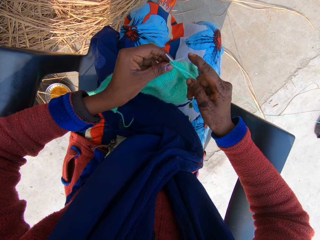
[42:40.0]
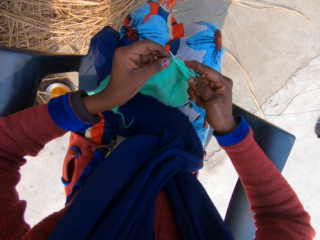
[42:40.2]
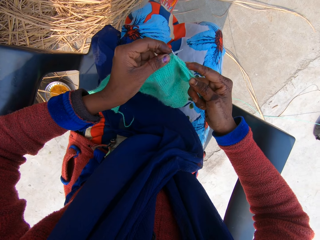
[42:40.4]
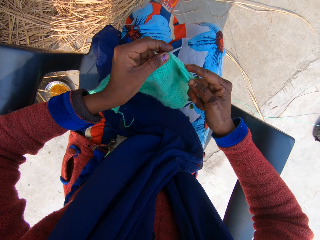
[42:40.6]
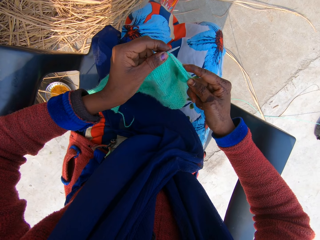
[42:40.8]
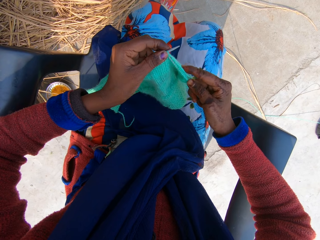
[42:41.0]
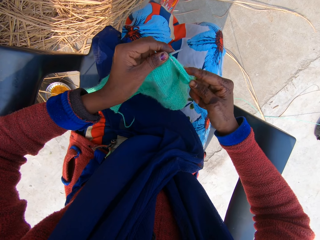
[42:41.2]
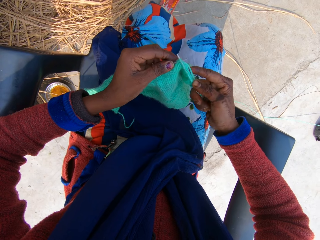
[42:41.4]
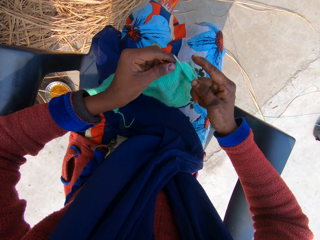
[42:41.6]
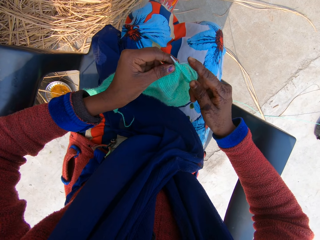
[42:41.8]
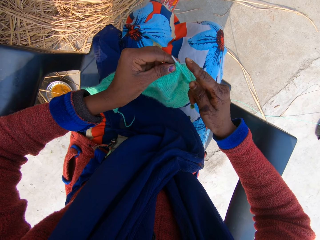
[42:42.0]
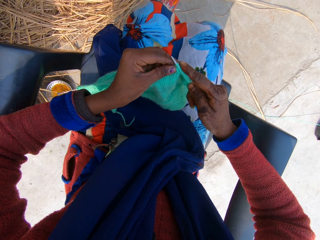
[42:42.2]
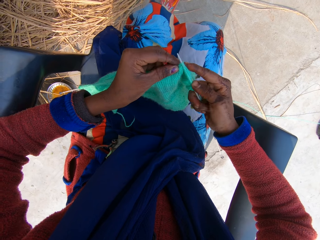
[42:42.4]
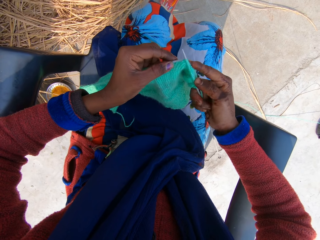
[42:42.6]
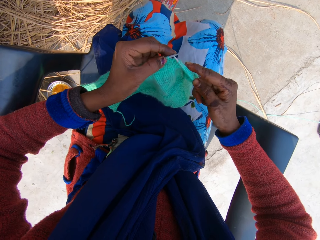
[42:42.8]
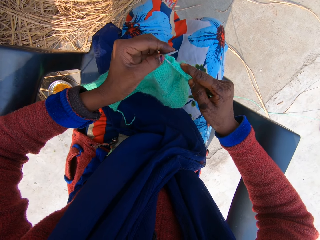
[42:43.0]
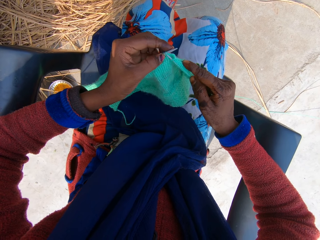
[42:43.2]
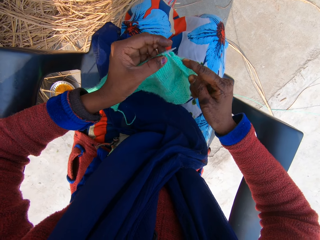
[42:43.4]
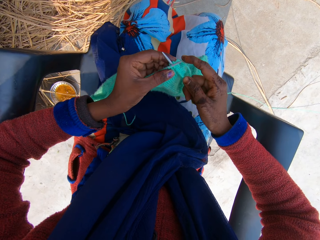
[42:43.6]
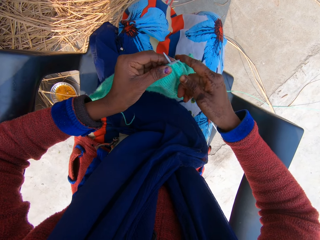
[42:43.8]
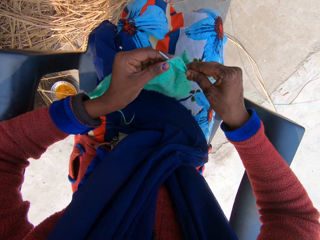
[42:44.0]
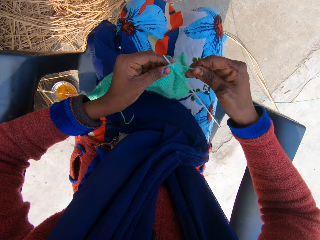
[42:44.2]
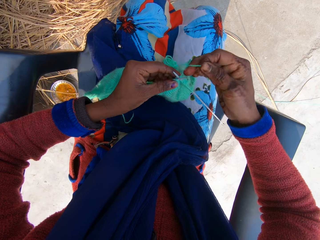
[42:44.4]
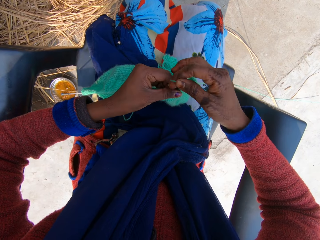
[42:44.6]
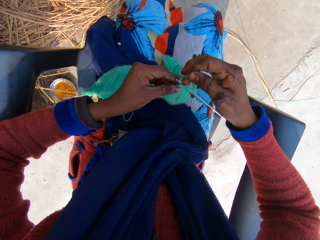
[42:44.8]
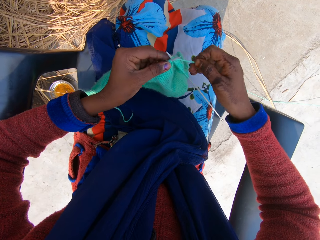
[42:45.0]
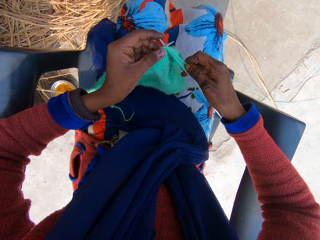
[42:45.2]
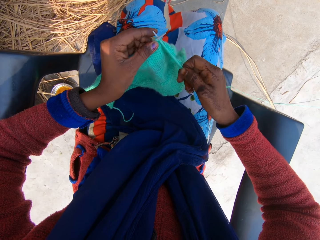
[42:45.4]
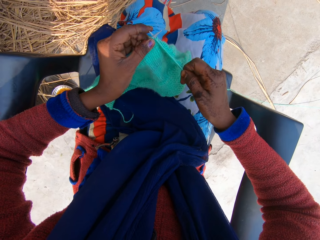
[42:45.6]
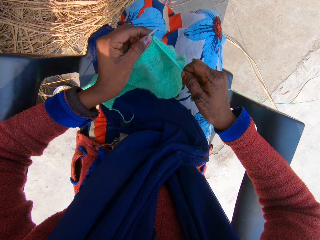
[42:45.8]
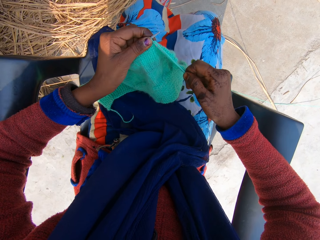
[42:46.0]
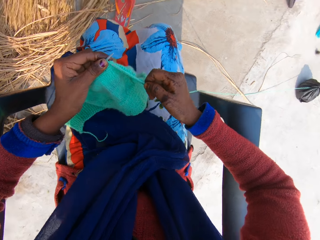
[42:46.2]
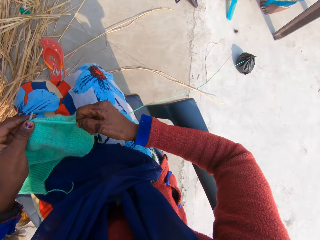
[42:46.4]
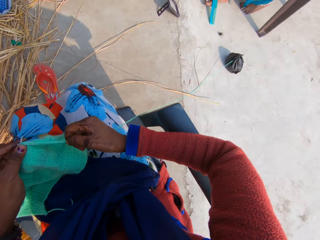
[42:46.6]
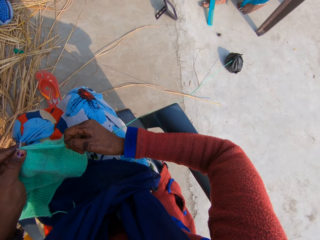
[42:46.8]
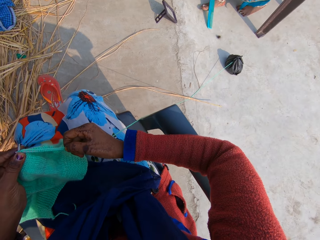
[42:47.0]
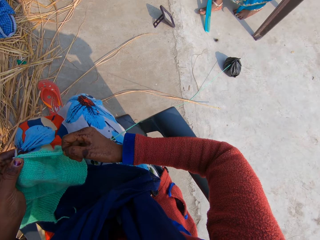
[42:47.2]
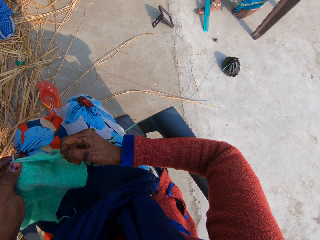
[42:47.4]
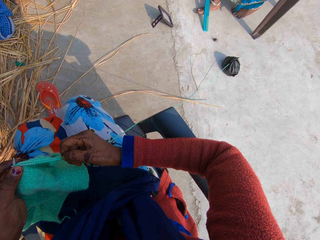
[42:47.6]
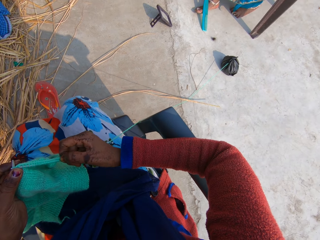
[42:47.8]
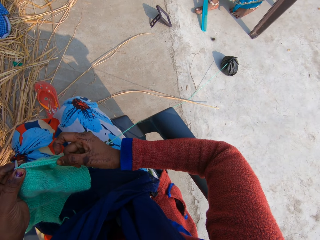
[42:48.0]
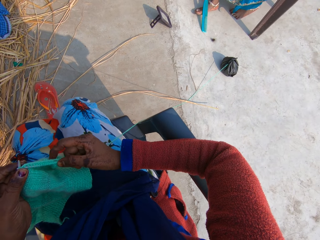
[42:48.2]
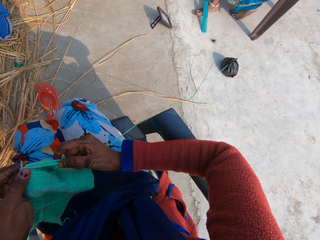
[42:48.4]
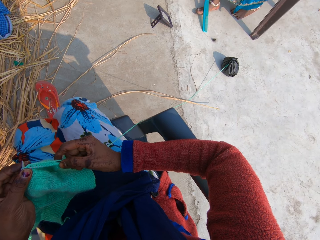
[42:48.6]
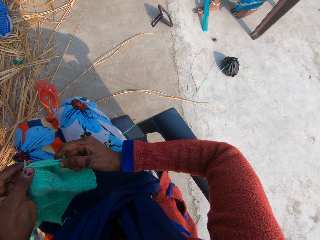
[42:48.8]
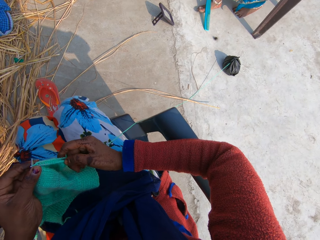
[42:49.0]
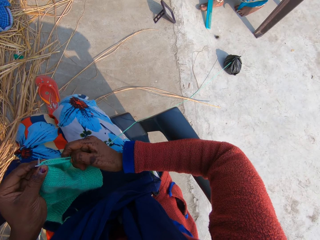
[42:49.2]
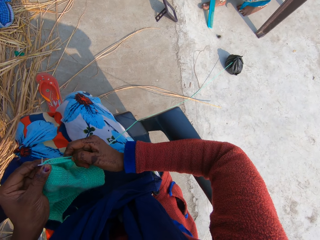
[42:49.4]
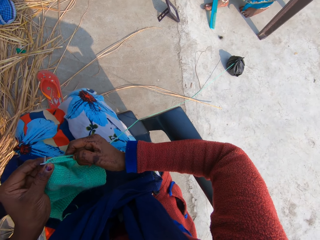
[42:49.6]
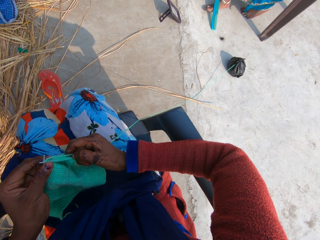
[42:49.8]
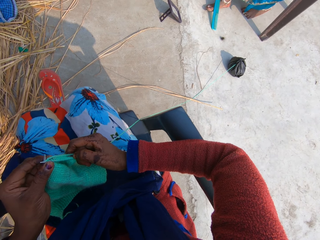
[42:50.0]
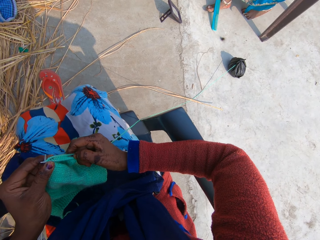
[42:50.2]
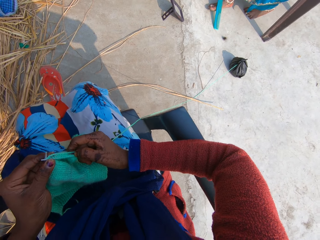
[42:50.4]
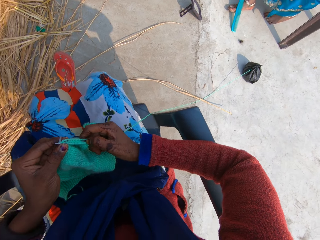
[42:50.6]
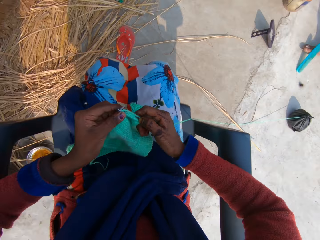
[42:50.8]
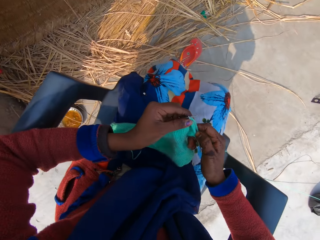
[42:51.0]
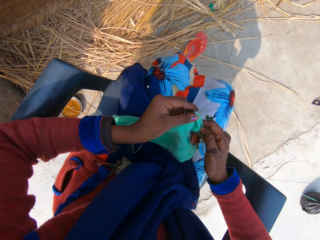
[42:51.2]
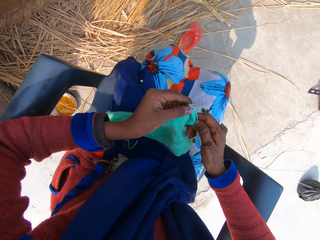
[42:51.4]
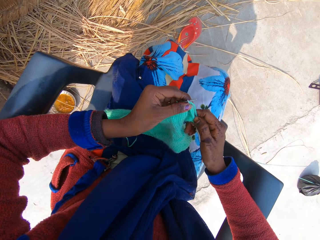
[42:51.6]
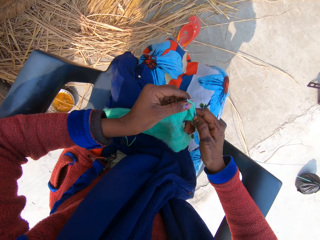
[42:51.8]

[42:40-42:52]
The camera wearer rolls the yarn around the needle. She knits the yarn with the needle in her hands. She moves her head.

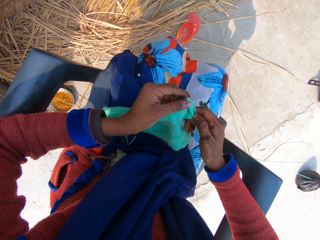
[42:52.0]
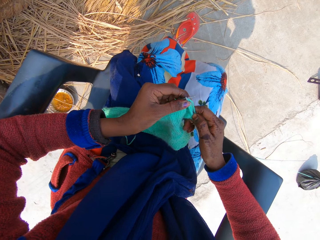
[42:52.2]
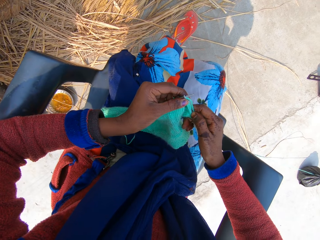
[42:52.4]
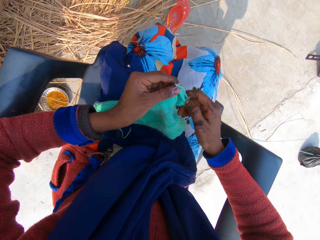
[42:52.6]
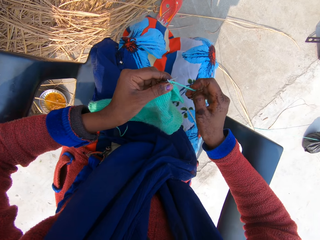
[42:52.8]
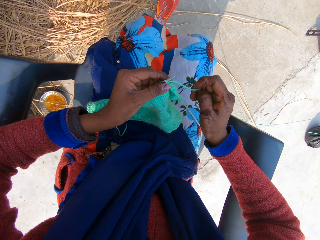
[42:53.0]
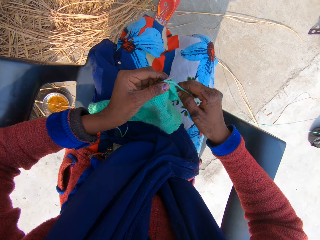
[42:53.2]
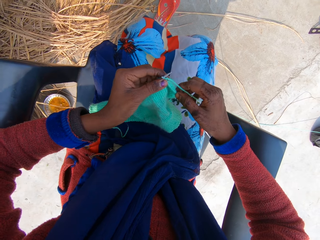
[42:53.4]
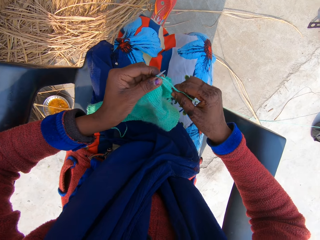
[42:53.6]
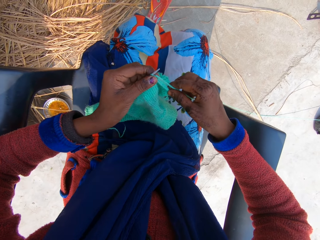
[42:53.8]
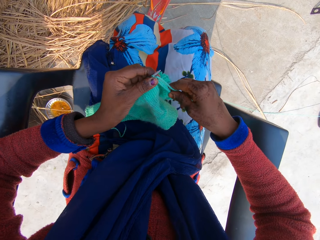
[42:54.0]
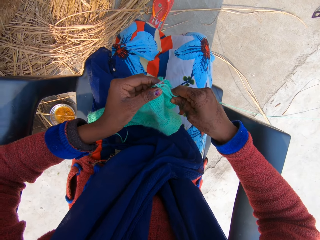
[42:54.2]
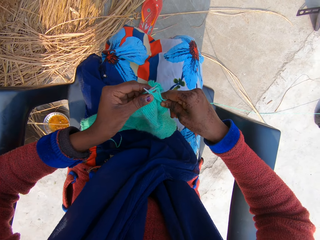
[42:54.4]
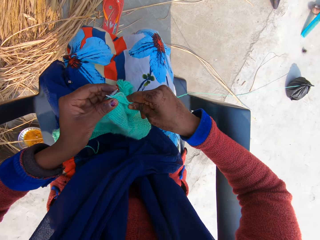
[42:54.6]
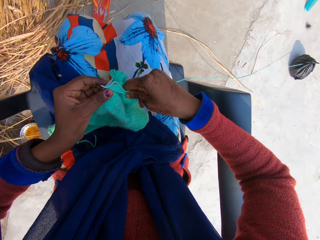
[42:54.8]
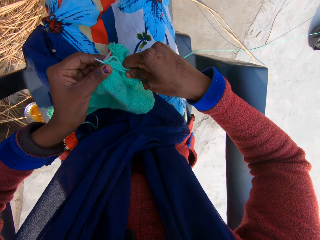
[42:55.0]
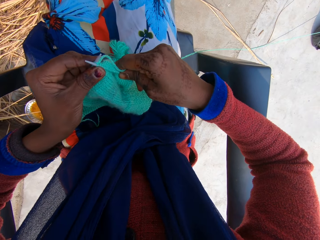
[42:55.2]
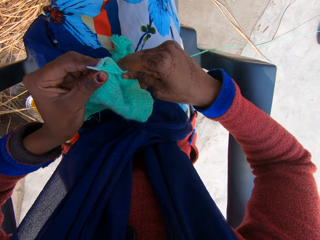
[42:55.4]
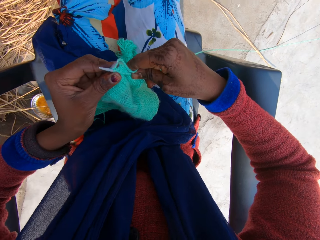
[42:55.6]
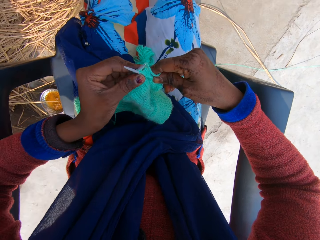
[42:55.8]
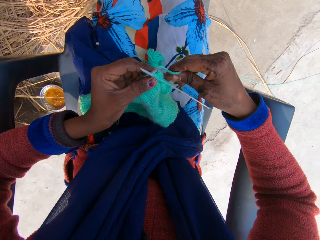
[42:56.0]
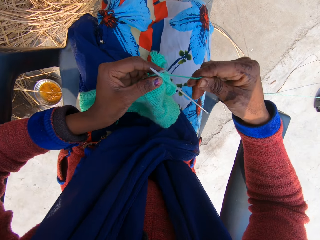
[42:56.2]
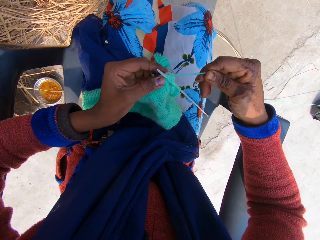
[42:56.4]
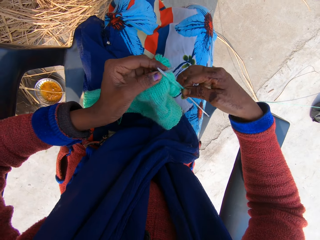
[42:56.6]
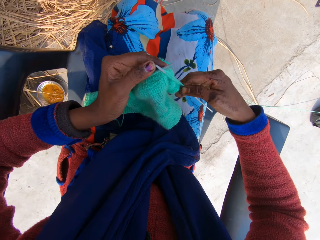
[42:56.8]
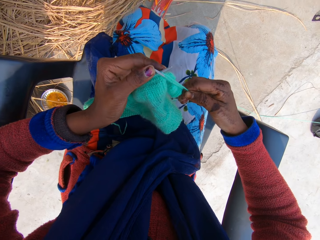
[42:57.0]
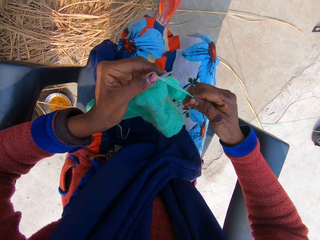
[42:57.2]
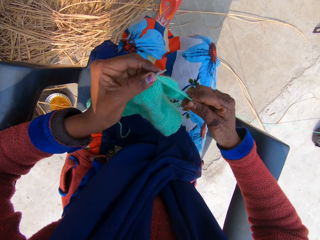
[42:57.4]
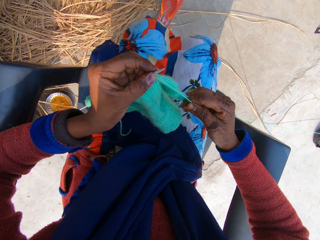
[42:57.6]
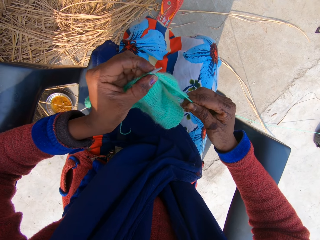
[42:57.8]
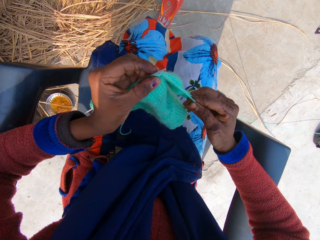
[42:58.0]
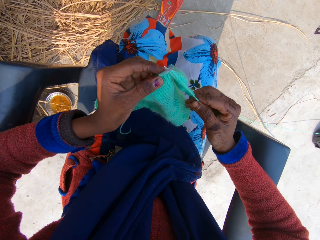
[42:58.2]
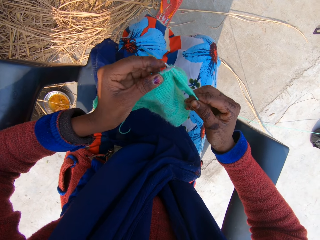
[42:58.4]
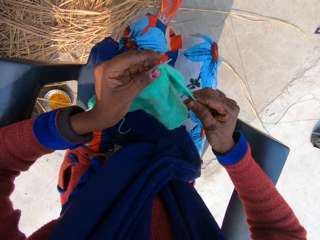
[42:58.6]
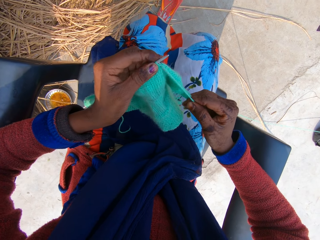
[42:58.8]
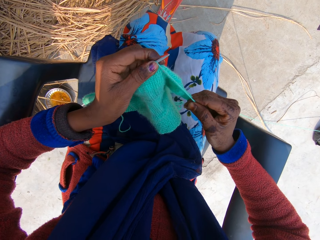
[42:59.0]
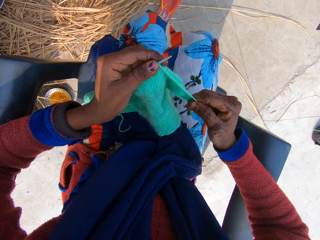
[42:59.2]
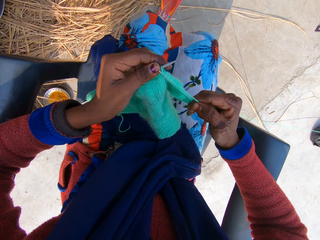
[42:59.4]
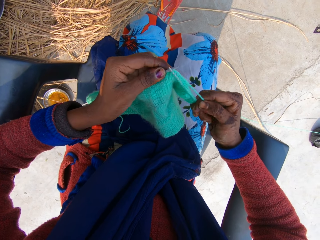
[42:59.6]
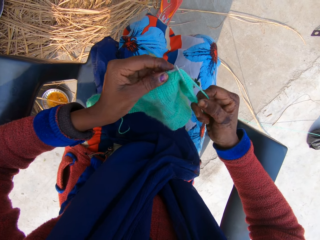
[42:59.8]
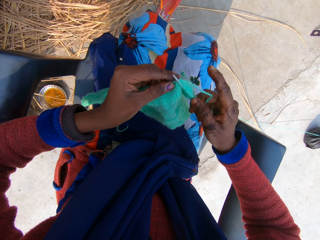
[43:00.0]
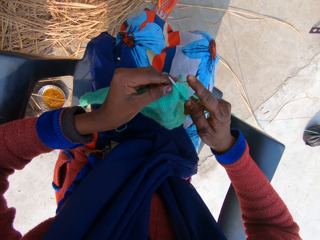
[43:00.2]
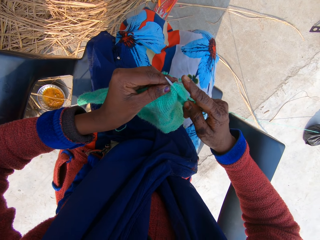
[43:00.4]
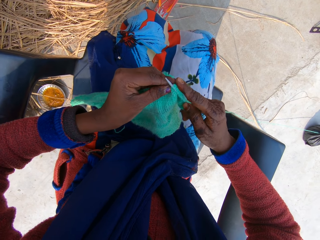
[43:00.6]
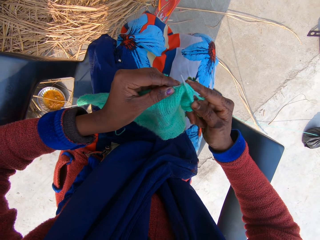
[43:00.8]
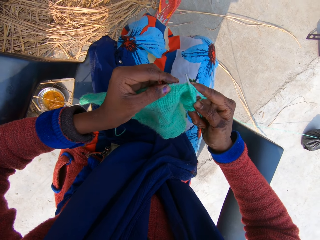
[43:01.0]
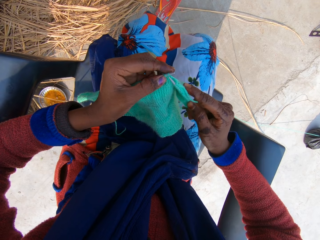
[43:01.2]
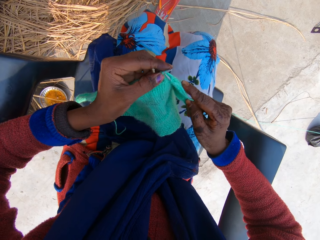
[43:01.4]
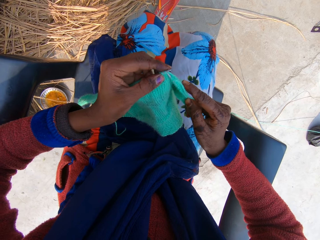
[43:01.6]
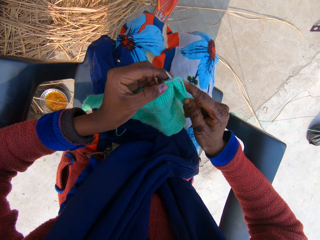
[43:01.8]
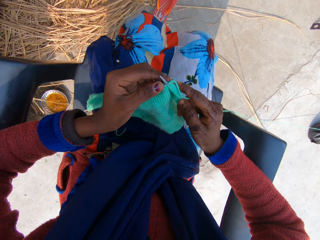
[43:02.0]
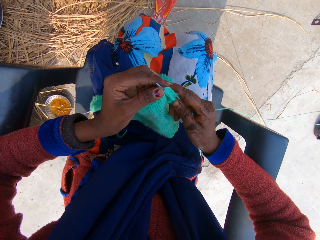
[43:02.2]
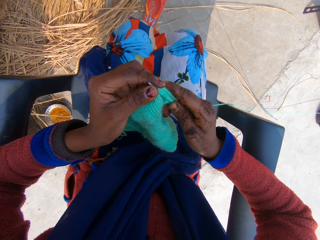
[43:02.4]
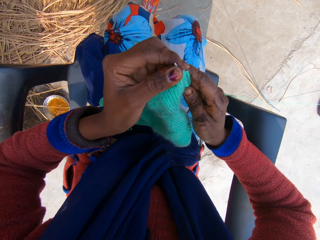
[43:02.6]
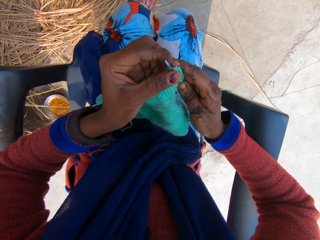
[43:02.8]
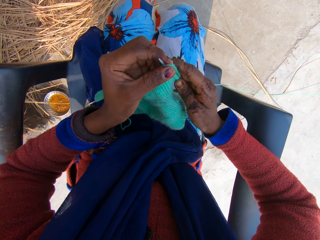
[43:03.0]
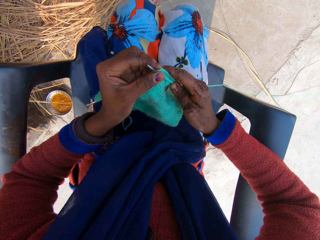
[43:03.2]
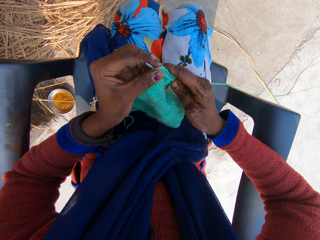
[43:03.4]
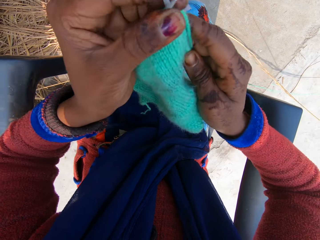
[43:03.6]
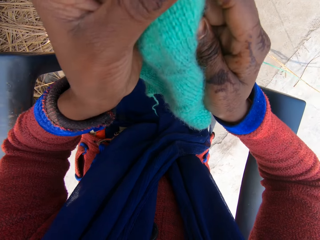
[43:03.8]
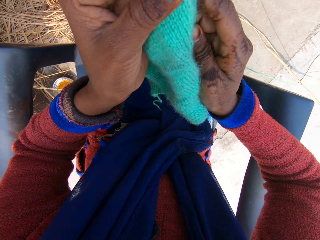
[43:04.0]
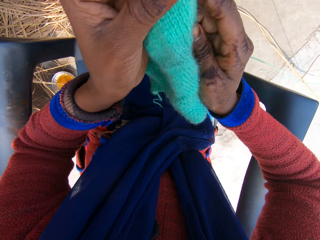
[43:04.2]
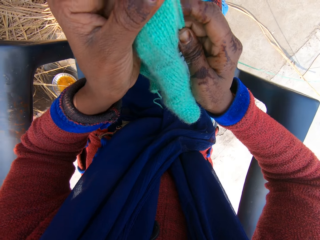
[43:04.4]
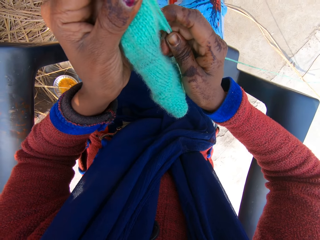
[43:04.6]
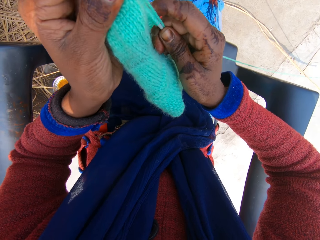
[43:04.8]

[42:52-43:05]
The camera wearer moves her head. She raises a fabric. She moves her body. She raises the fabric. She weaves the fabric. She raises the fabric. She lifts the fabric higher.
